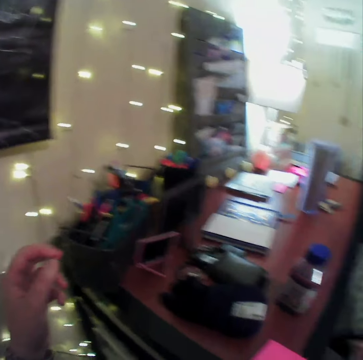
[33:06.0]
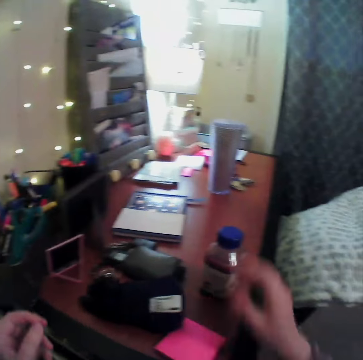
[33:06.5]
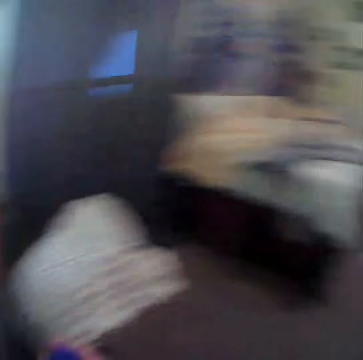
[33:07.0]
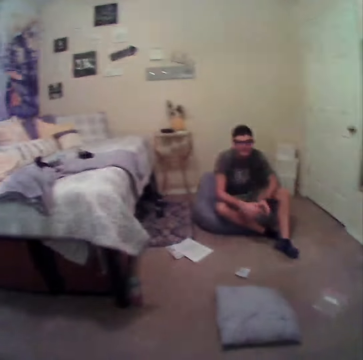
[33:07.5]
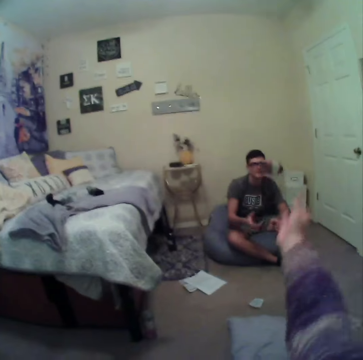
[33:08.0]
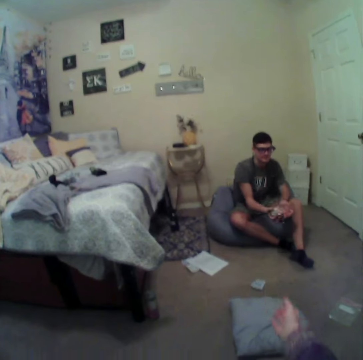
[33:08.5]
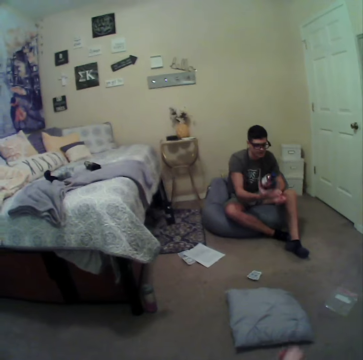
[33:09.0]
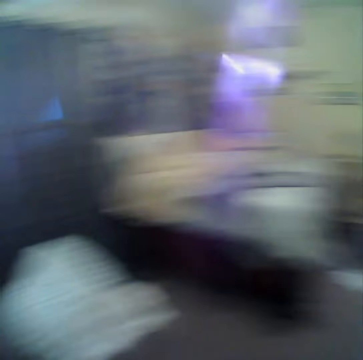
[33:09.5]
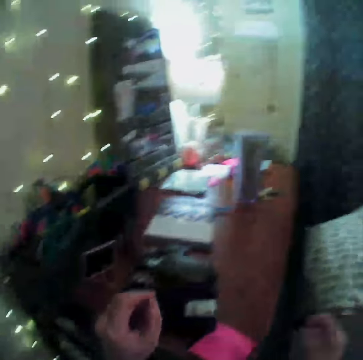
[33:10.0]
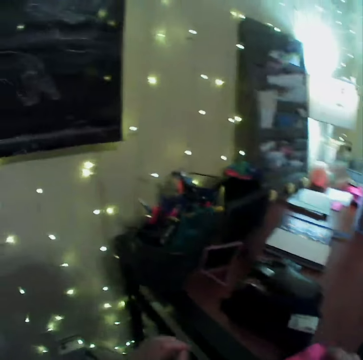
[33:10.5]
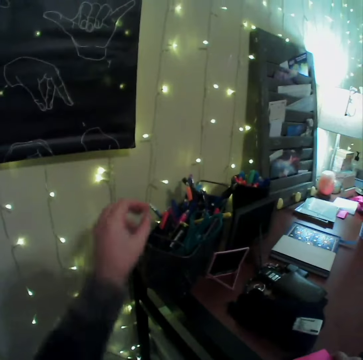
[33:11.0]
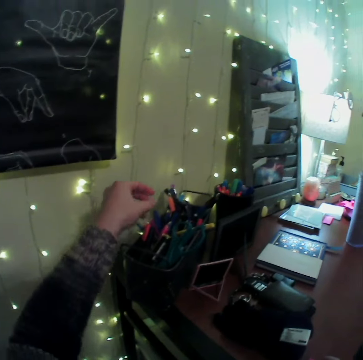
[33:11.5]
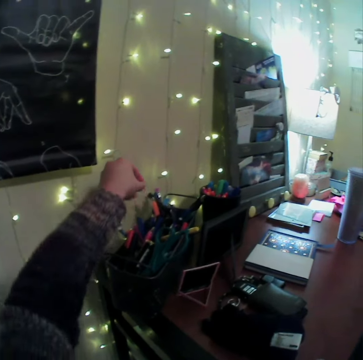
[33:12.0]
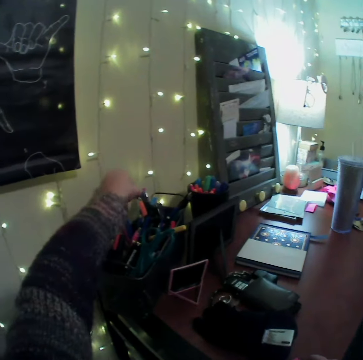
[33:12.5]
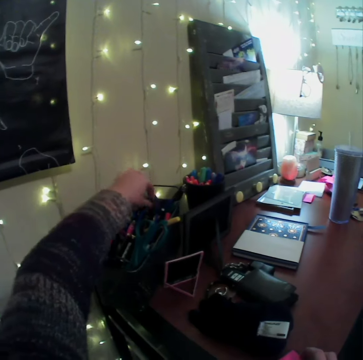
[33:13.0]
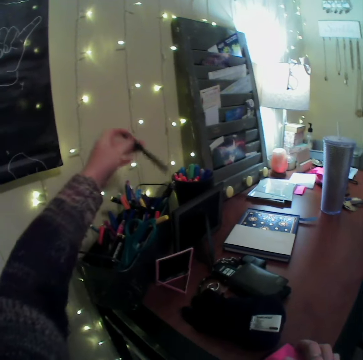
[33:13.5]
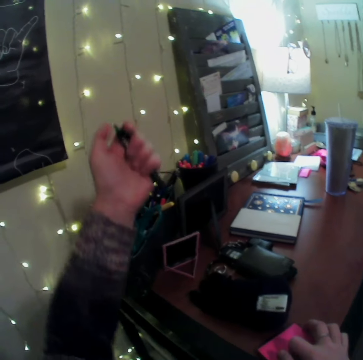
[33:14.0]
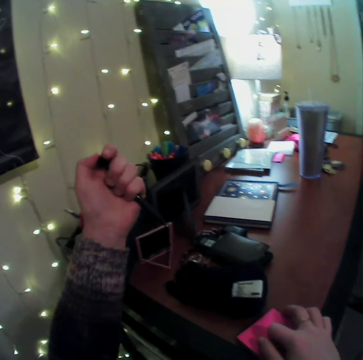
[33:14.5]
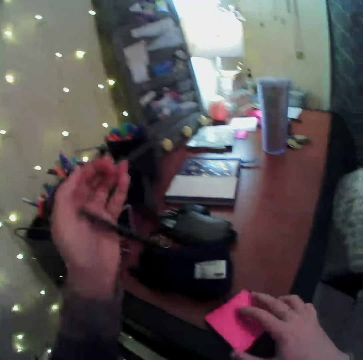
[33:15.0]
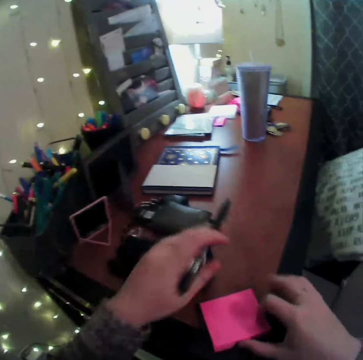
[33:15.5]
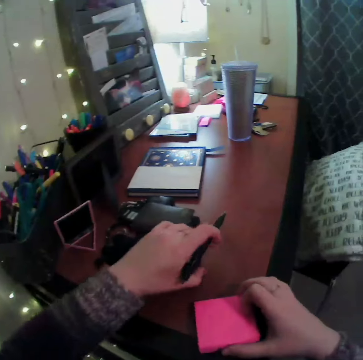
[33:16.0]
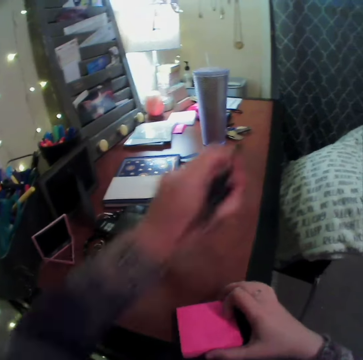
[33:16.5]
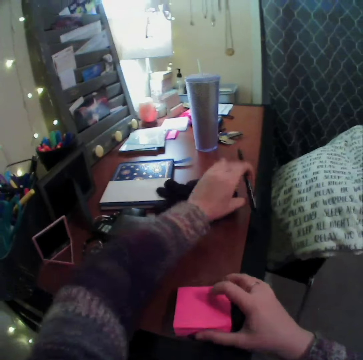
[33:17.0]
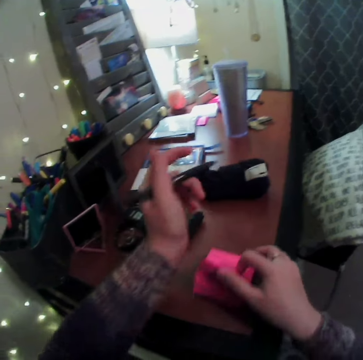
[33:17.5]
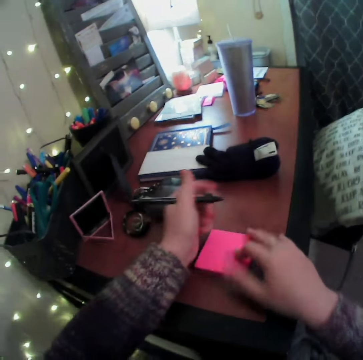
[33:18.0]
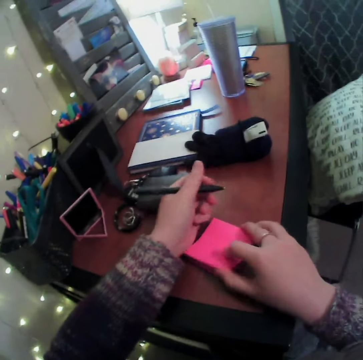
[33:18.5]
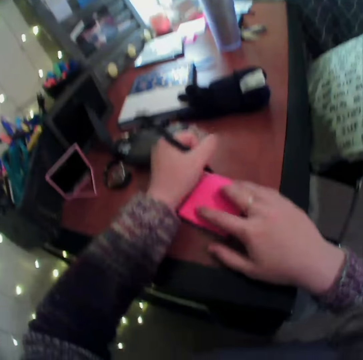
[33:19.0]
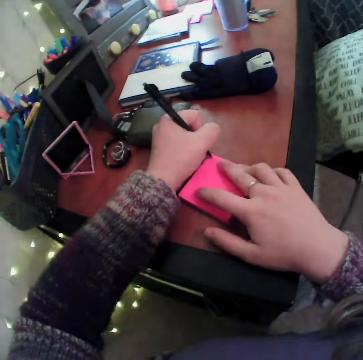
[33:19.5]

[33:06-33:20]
The camera wearer picks up the bottle from the table. They throw the bottle to a man. They pick up the pen or bottle from the container. They push the gloves aside.

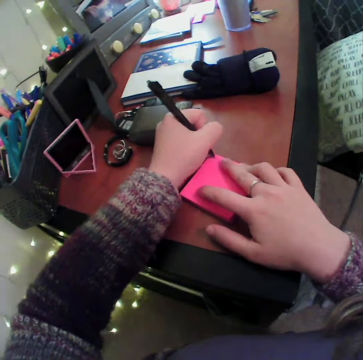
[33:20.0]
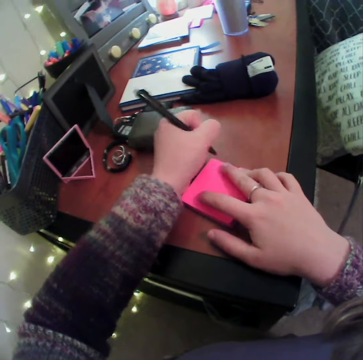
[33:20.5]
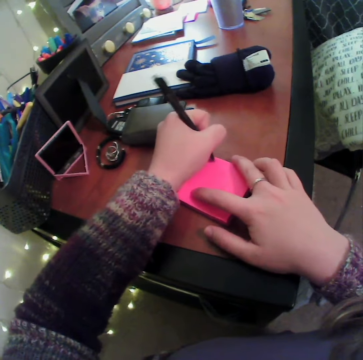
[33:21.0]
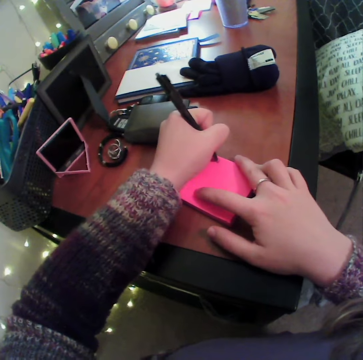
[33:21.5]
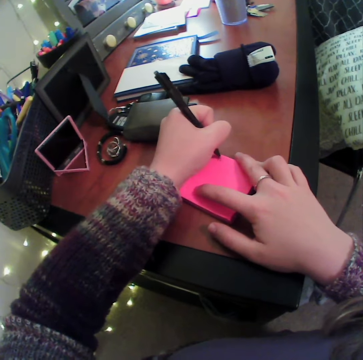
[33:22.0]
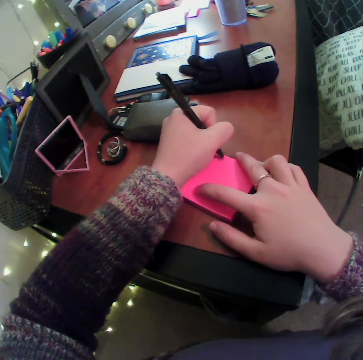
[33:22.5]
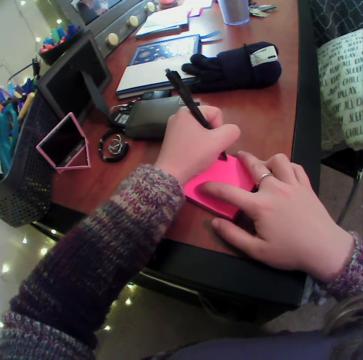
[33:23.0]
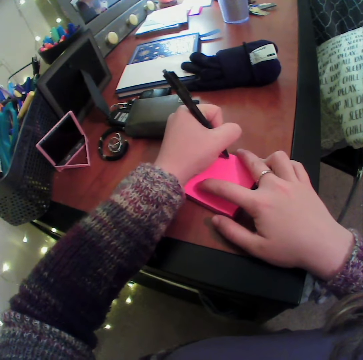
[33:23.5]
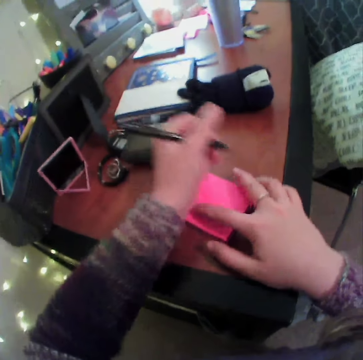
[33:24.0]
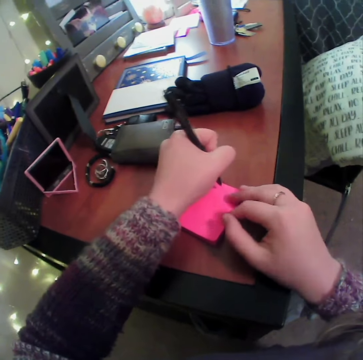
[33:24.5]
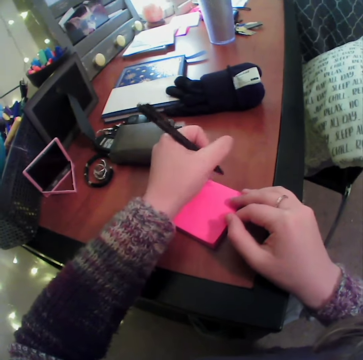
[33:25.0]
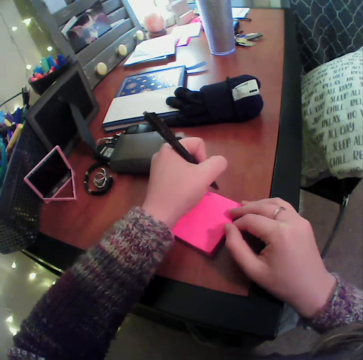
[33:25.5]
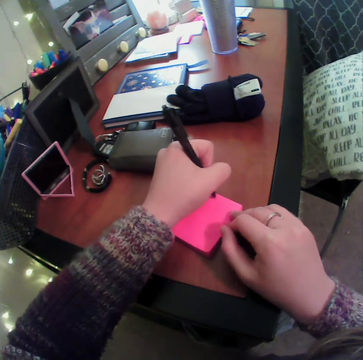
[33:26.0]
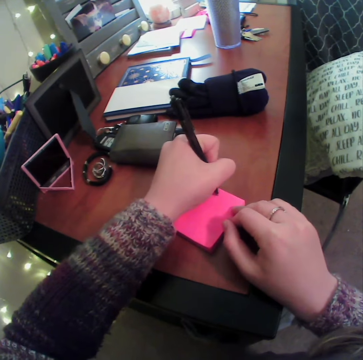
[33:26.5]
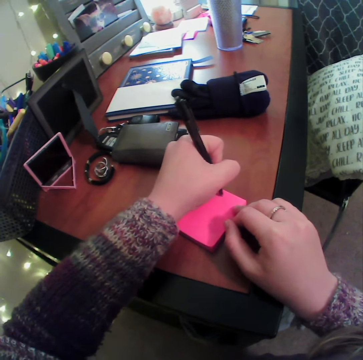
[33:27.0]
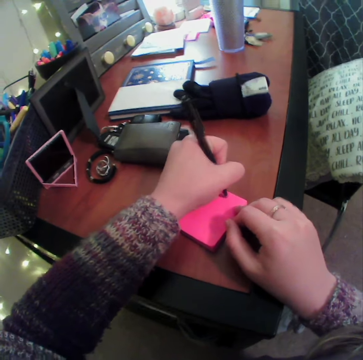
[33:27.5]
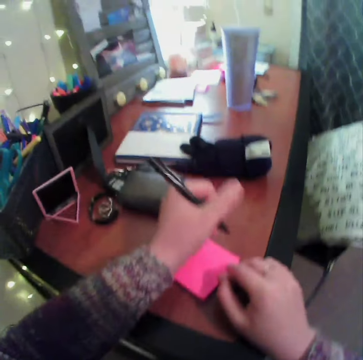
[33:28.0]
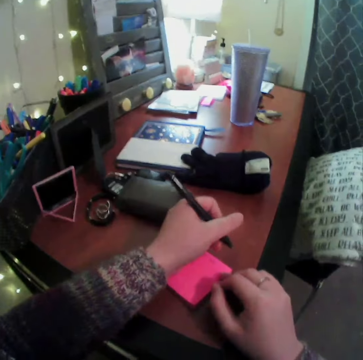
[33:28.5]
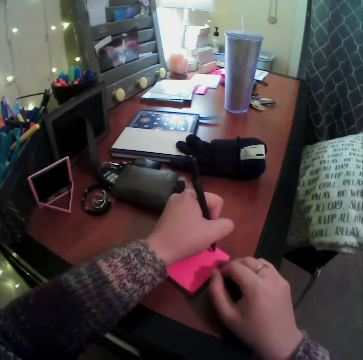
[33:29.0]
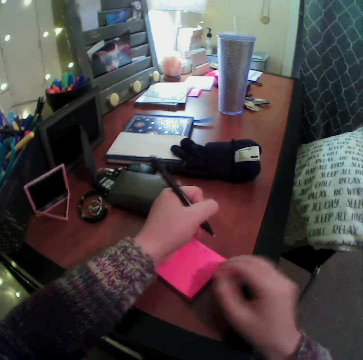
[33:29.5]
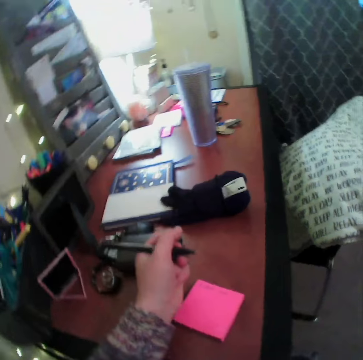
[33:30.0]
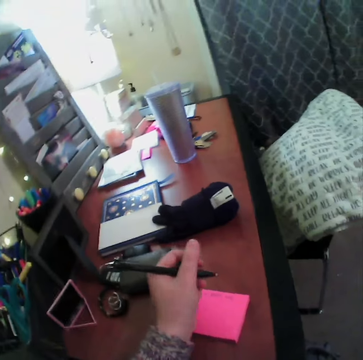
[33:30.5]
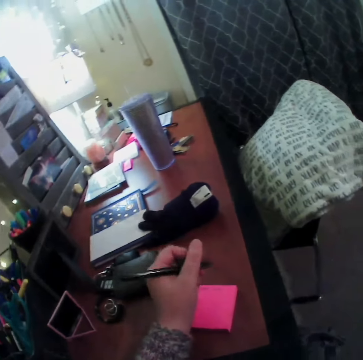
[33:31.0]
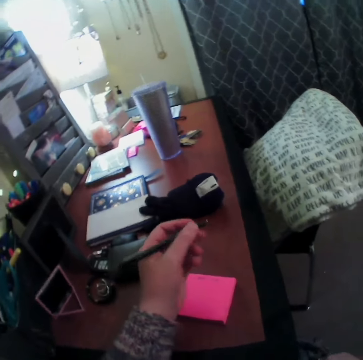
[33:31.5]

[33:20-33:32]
The camera wearer writes on the sticky note book.

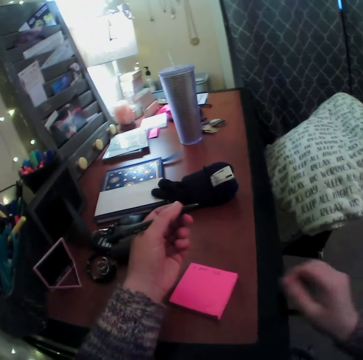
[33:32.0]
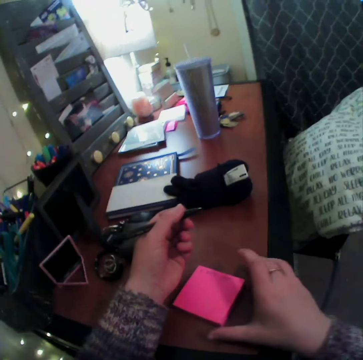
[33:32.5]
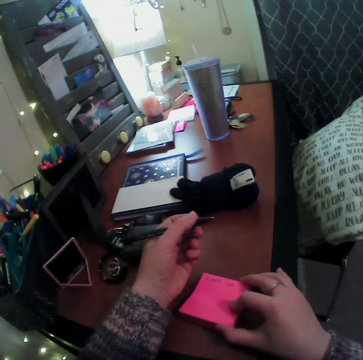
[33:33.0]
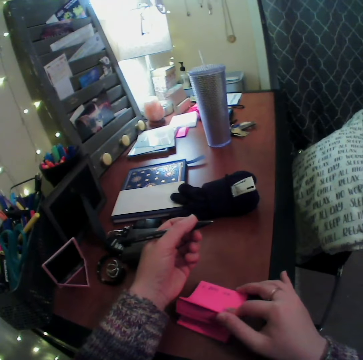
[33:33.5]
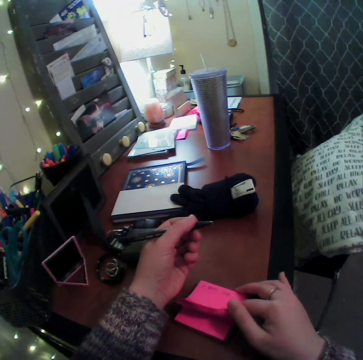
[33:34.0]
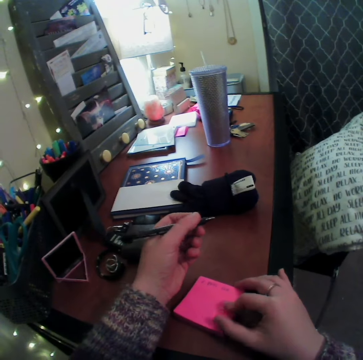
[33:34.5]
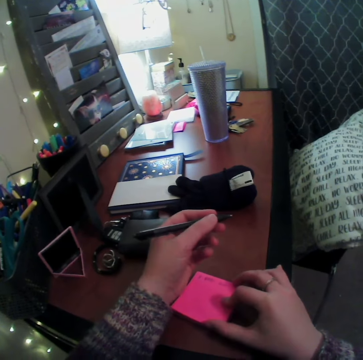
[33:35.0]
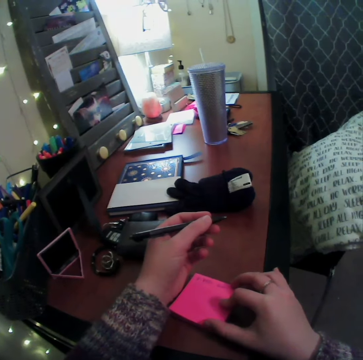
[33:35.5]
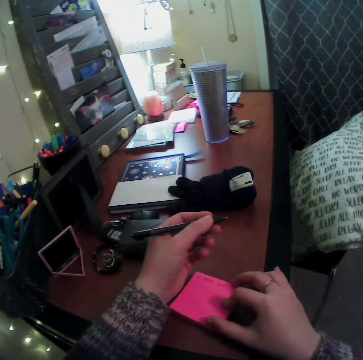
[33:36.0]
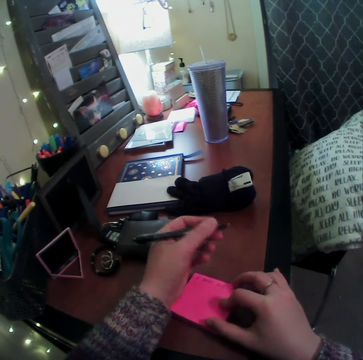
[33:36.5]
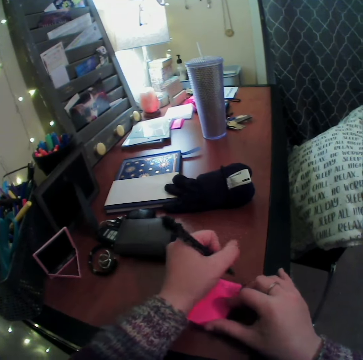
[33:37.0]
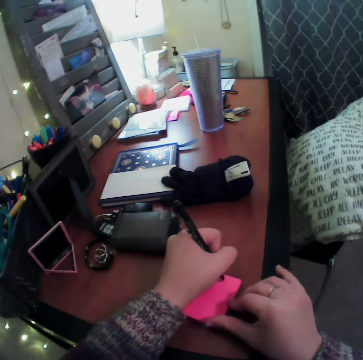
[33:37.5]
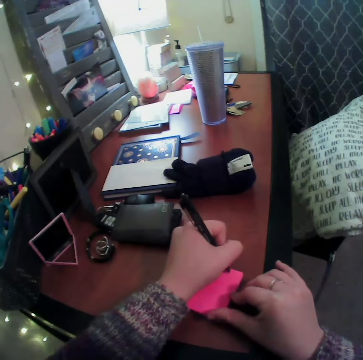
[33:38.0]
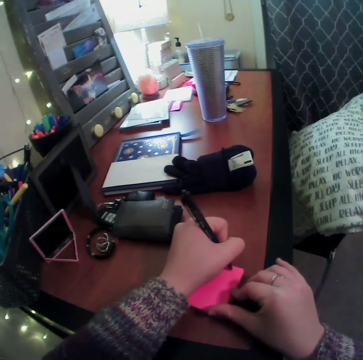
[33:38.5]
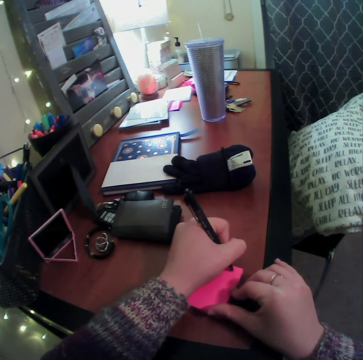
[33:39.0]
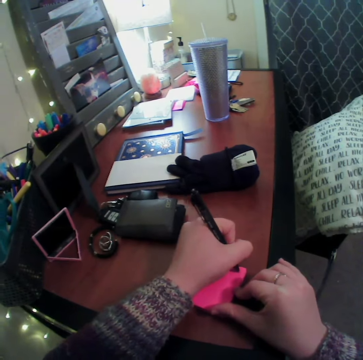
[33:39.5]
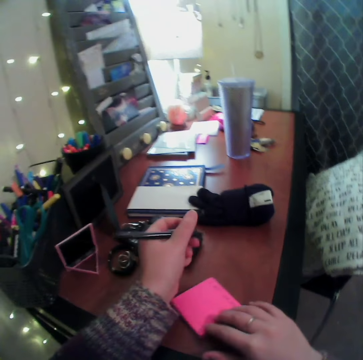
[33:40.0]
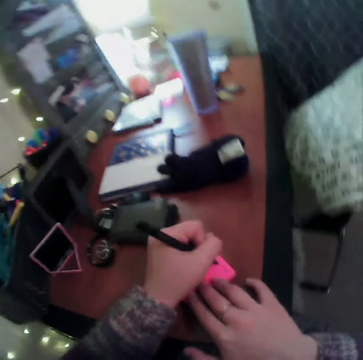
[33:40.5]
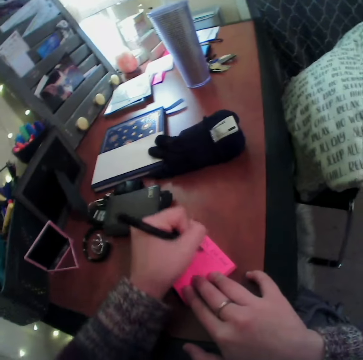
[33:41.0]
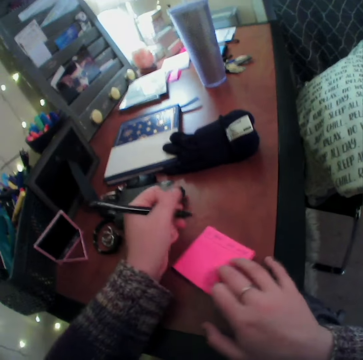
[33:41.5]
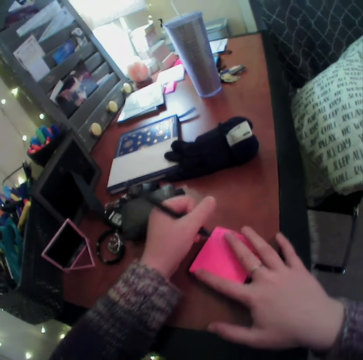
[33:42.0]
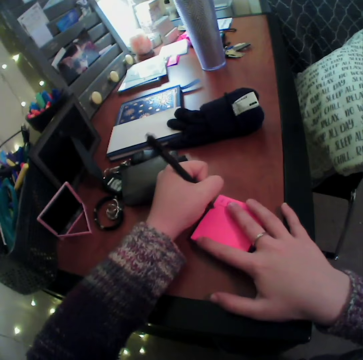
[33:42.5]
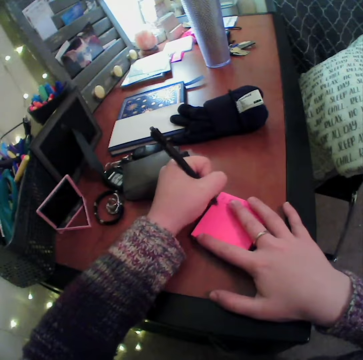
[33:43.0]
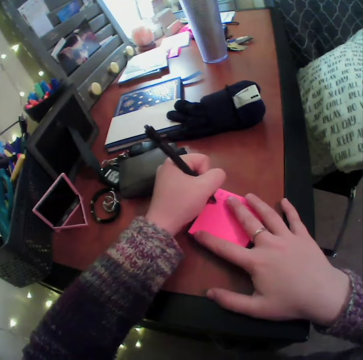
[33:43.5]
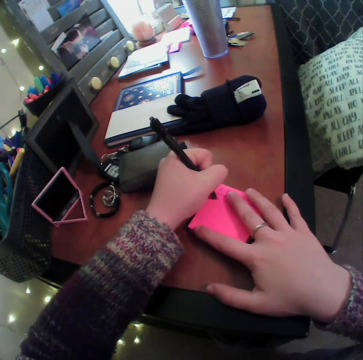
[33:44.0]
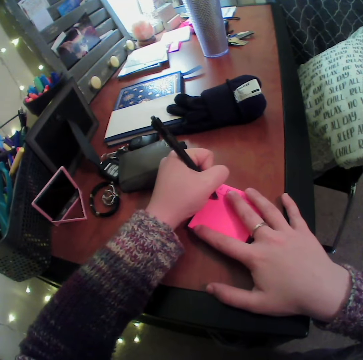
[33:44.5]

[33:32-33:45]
The camera wearer stares at the sticky note. They write on the sticky note.
